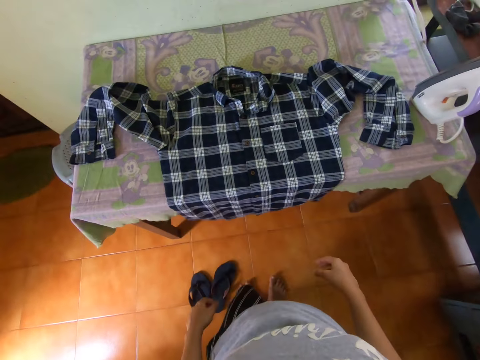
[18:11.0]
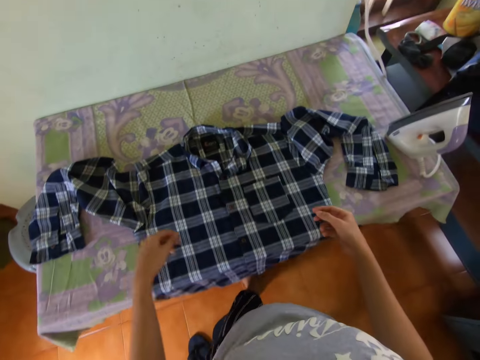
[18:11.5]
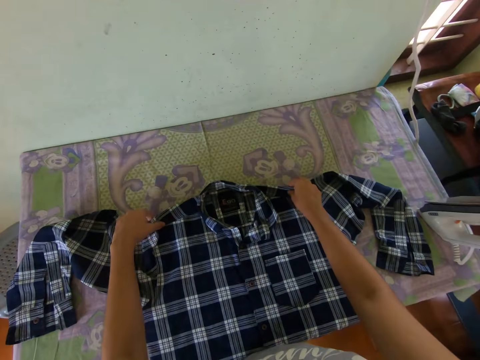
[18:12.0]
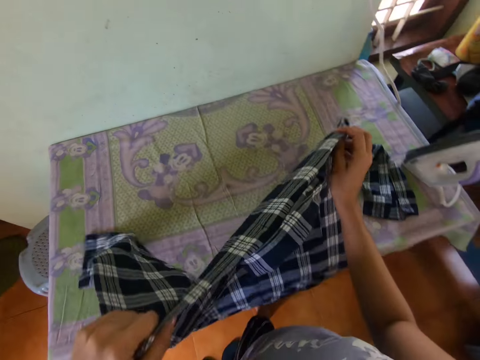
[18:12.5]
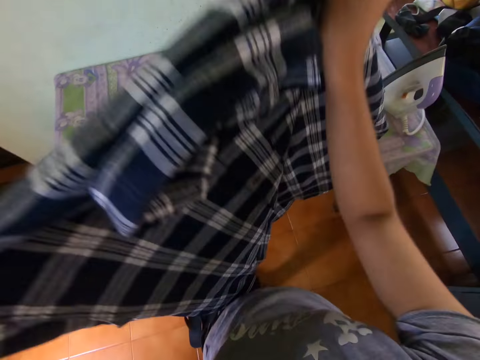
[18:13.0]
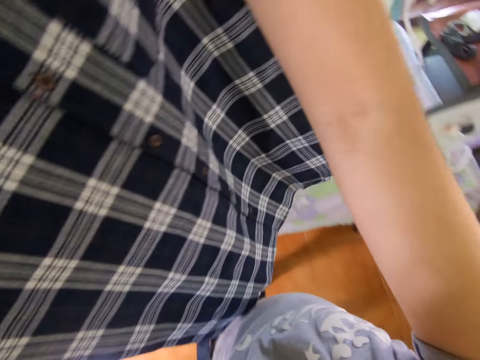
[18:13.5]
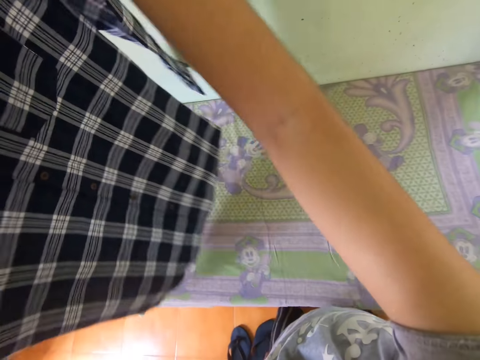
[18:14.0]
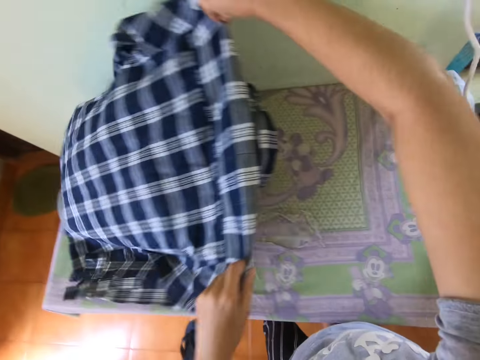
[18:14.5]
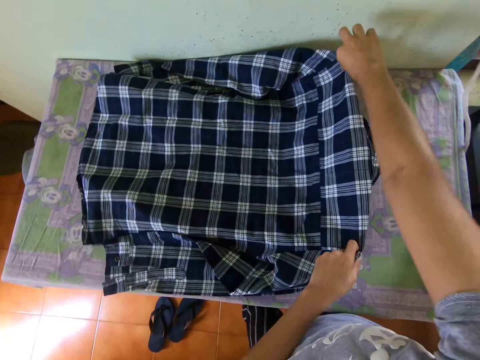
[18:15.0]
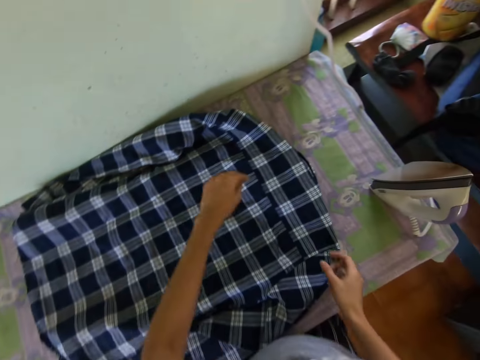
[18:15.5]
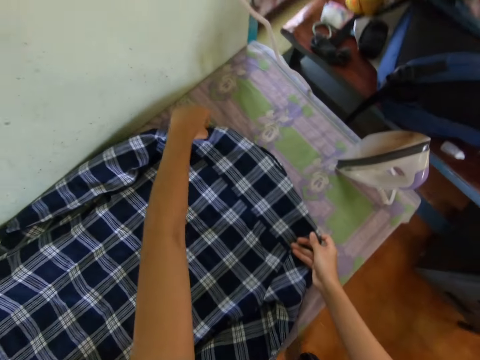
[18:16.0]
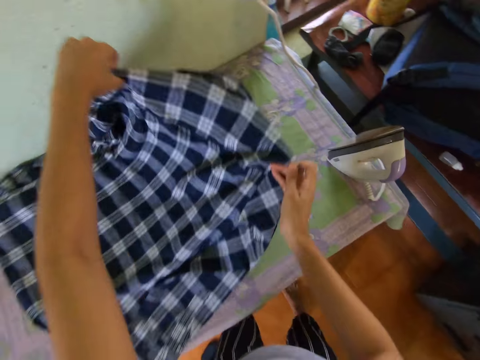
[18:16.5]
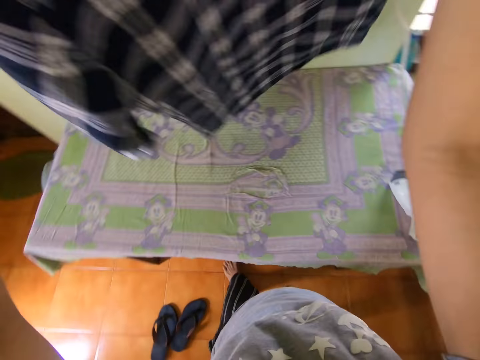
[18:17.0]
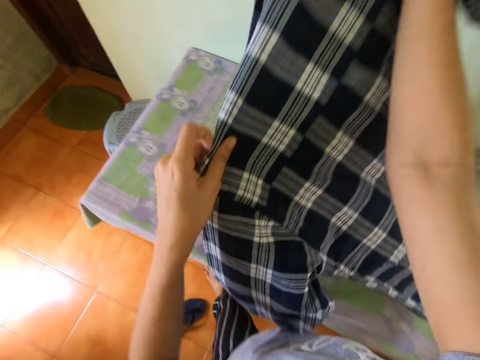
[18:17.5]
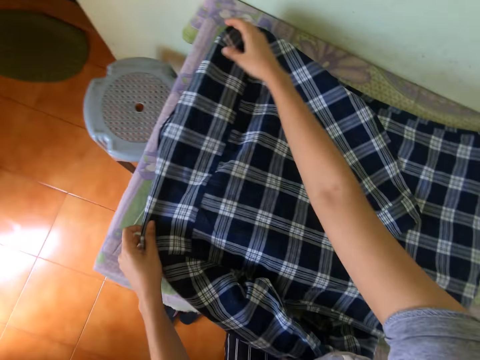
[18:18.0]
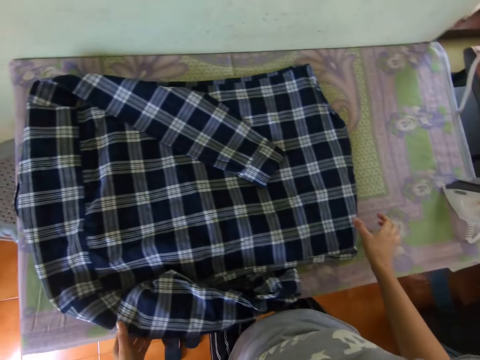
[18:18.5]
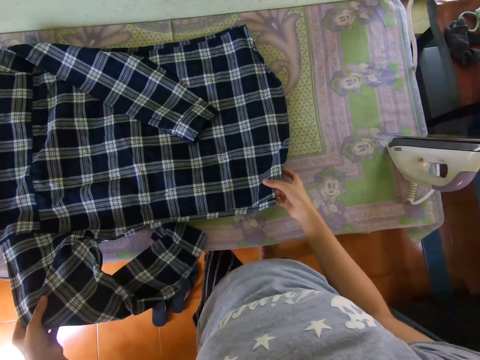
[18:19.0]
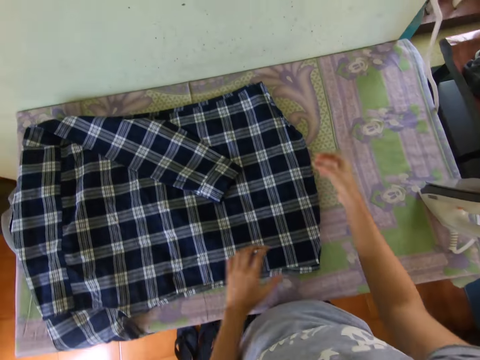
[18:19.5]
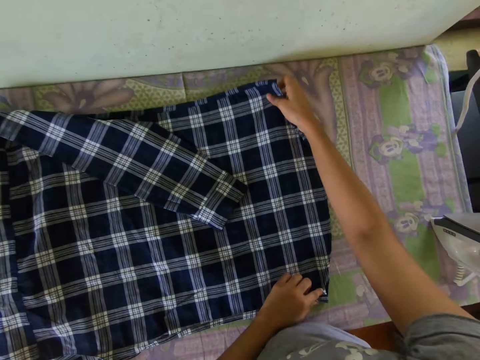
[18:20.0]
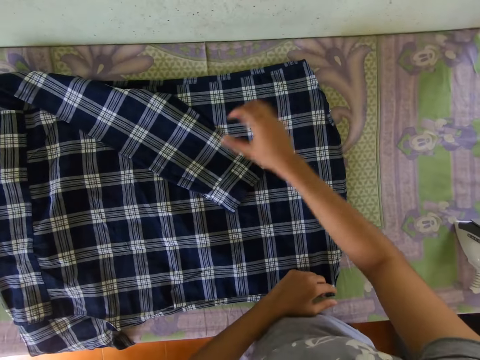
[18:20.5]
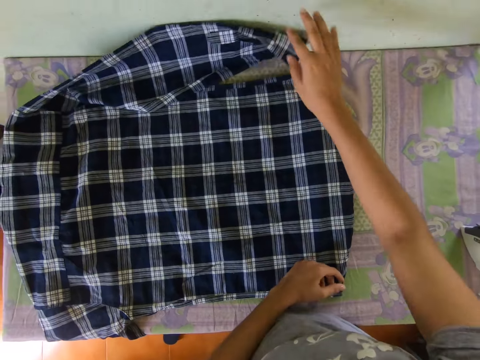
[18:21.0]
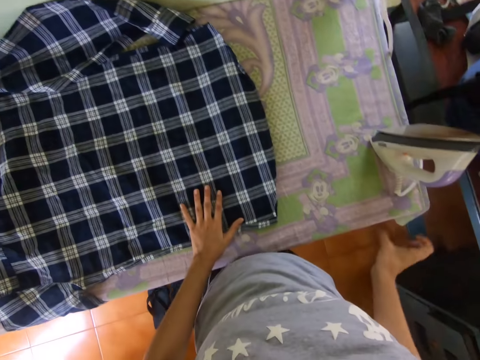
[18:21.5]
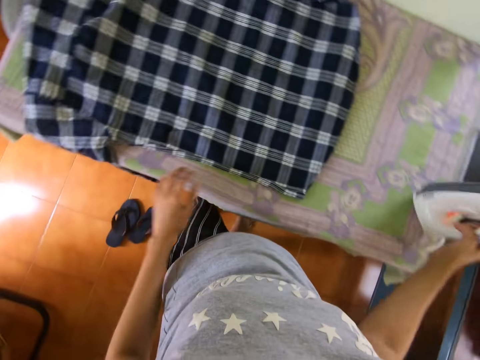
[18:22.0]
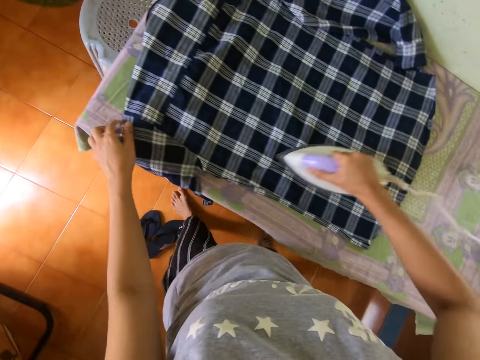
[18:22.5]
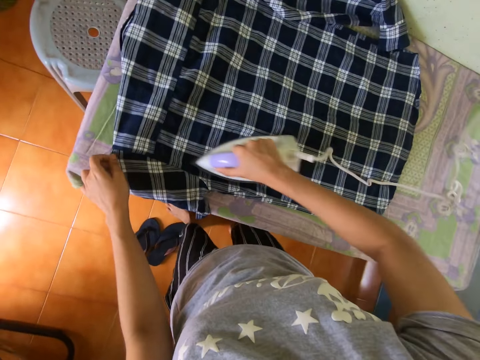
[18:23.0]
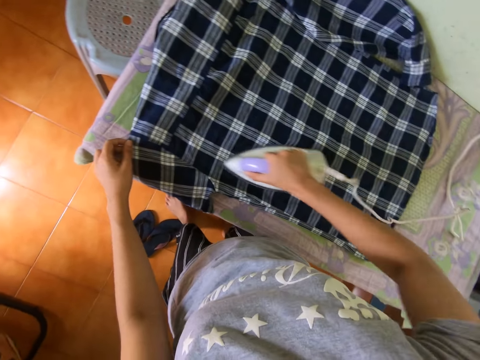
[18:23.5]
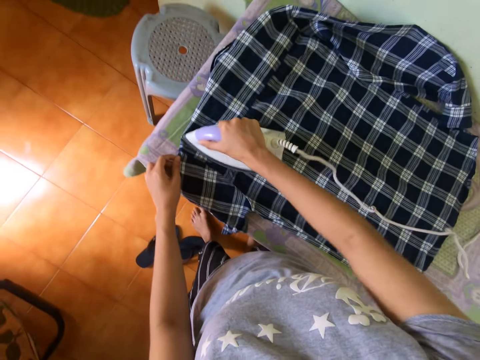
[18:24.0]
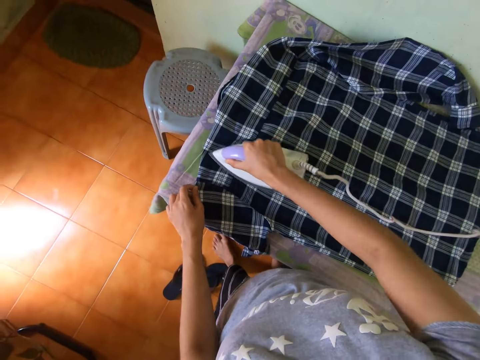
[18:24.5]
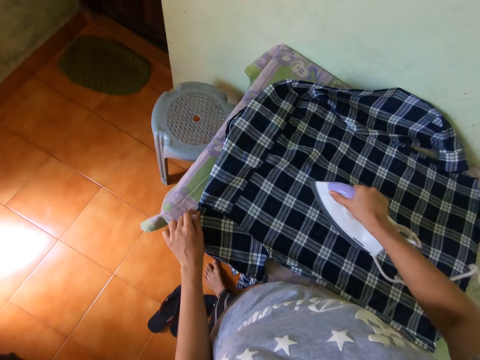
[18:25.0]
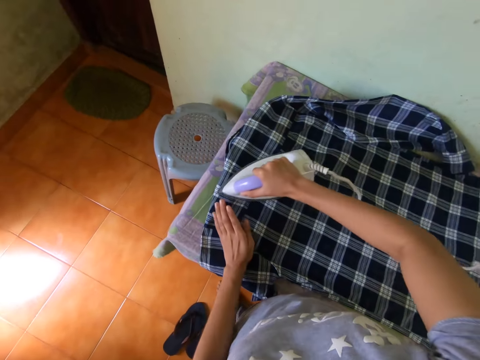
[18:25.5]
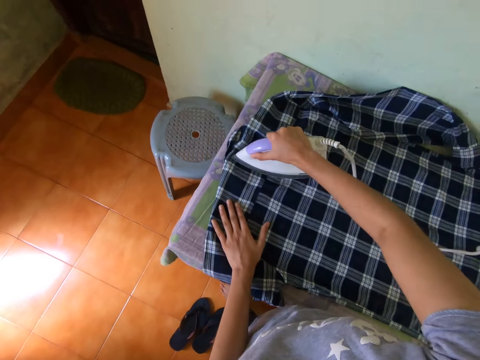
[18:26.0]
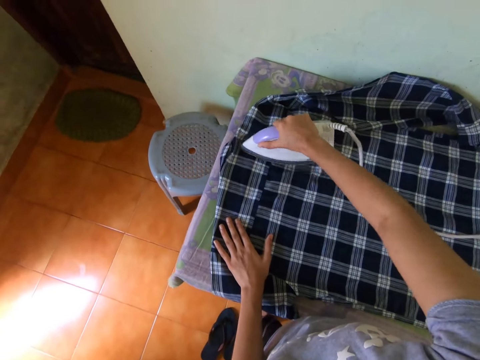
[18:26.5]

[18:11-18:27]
The camera wearer puts down the part they were holding. They turn the shirt. They adjust the shirt on a table. They pick the iron box or ironer. They iron the shirt with the ironer.

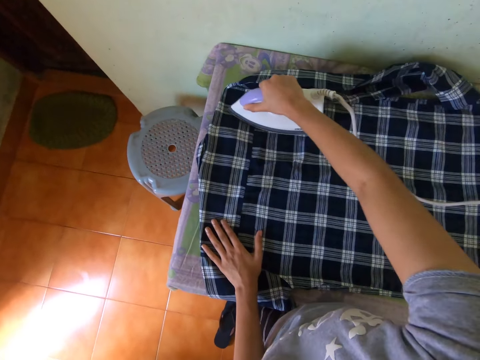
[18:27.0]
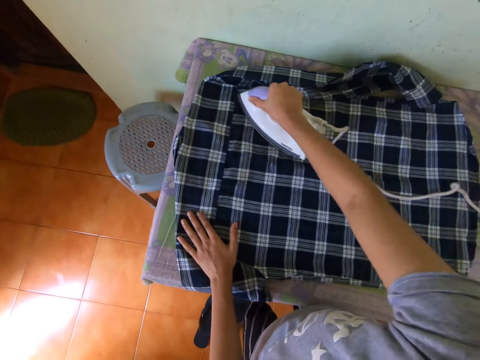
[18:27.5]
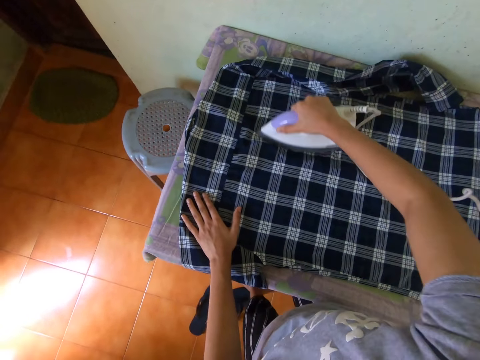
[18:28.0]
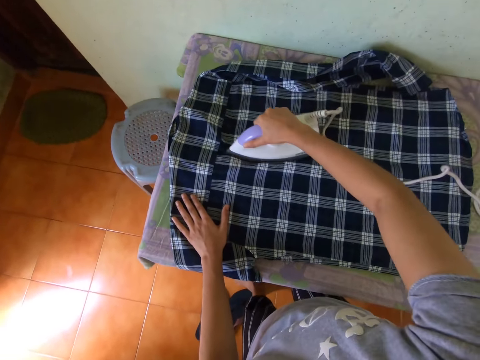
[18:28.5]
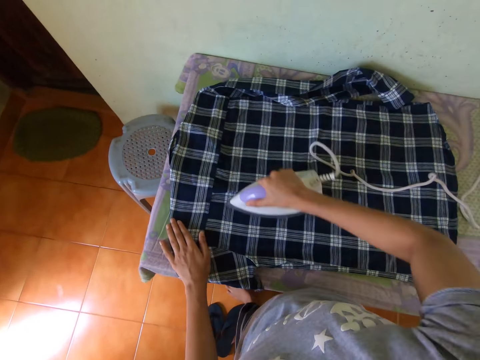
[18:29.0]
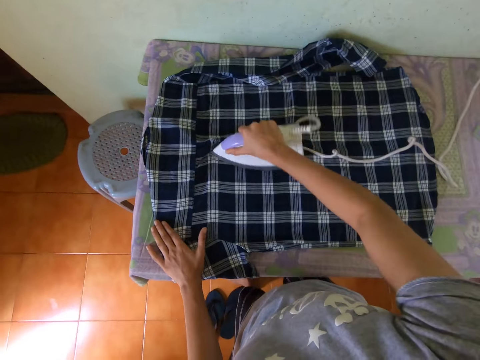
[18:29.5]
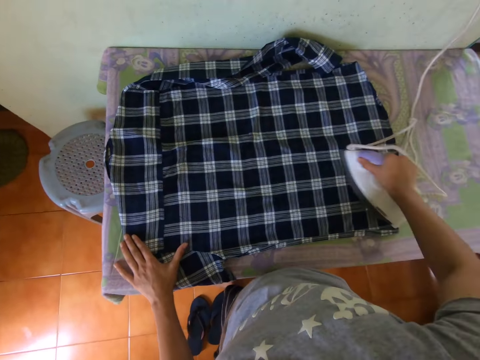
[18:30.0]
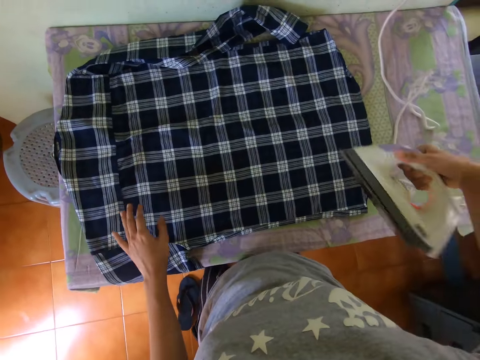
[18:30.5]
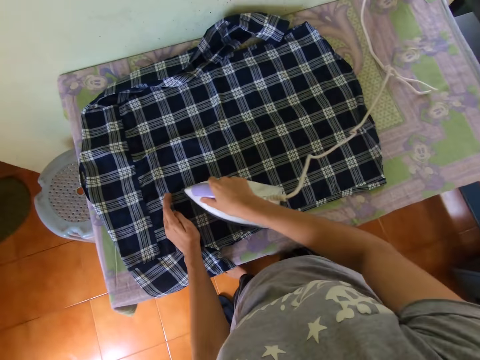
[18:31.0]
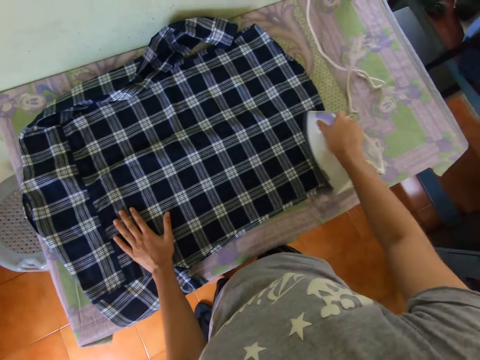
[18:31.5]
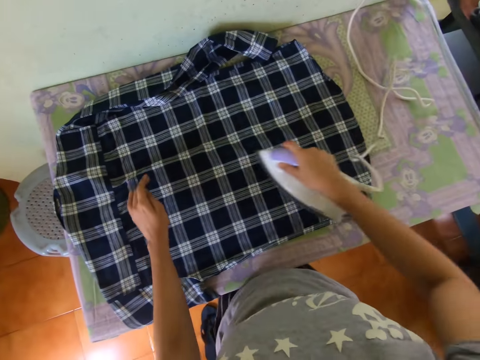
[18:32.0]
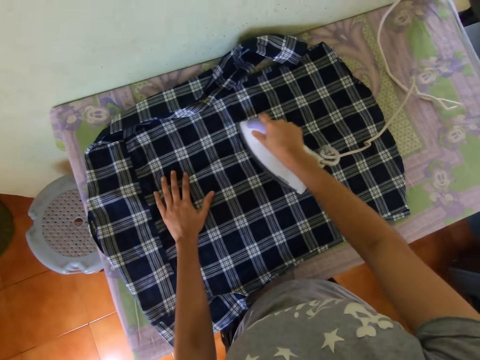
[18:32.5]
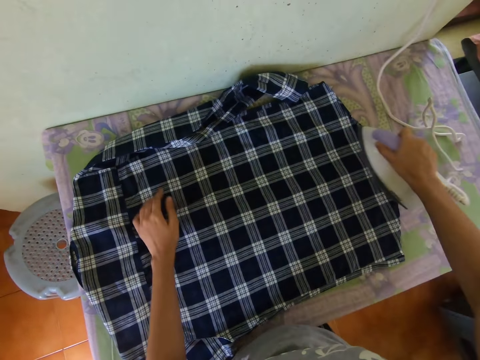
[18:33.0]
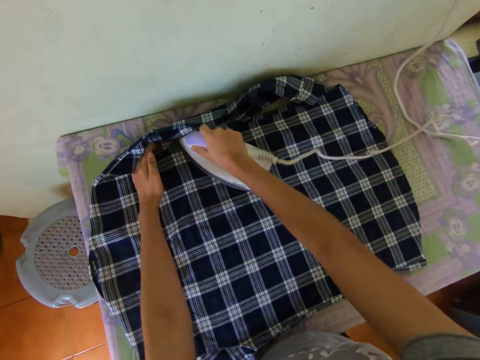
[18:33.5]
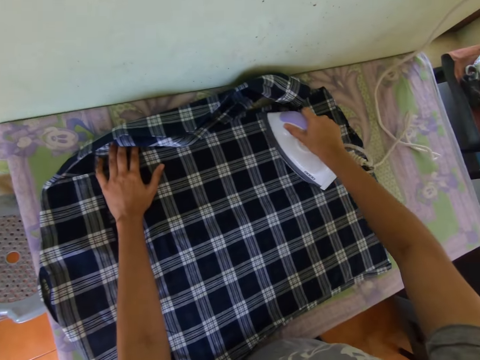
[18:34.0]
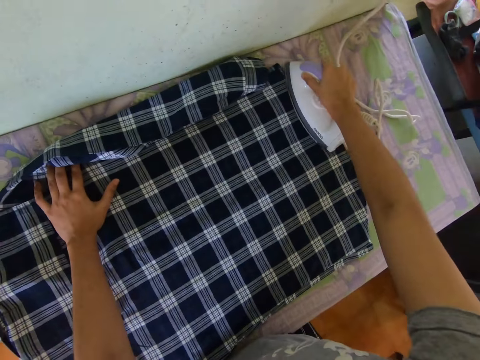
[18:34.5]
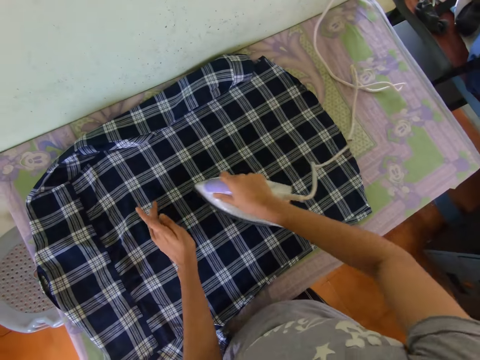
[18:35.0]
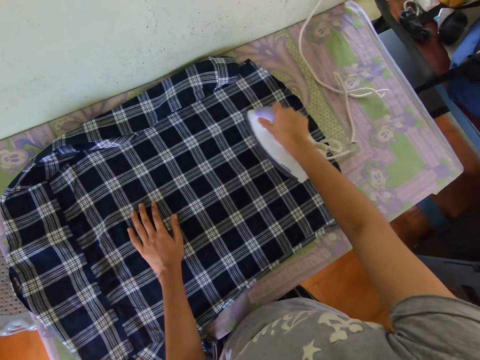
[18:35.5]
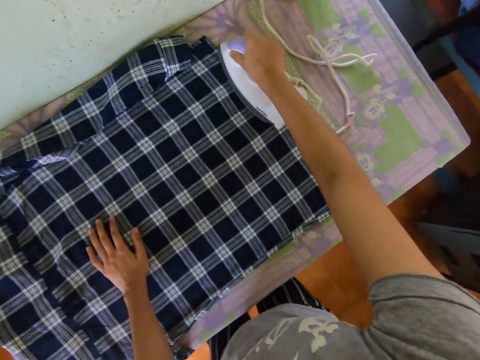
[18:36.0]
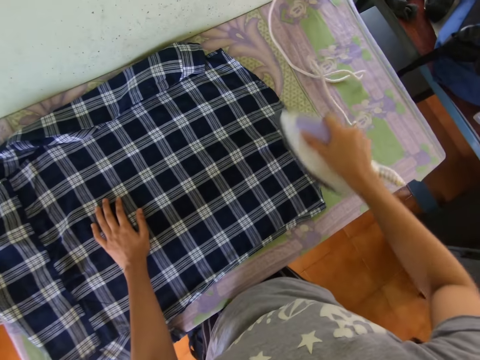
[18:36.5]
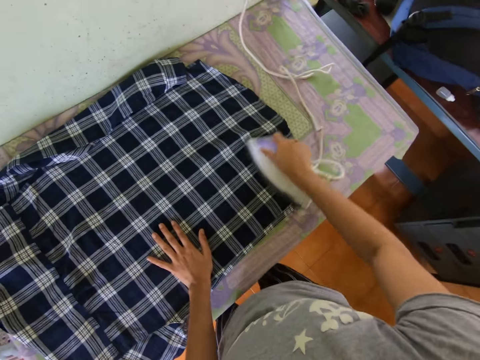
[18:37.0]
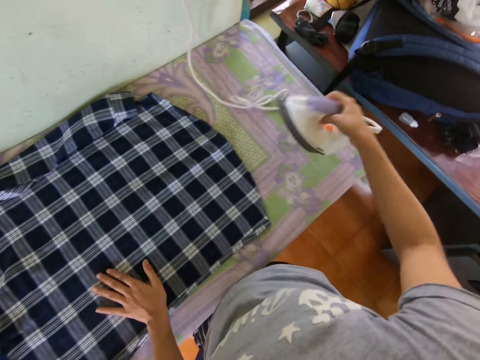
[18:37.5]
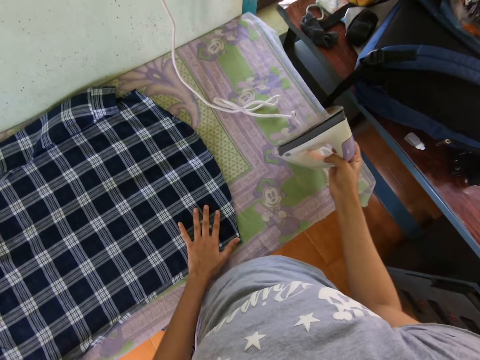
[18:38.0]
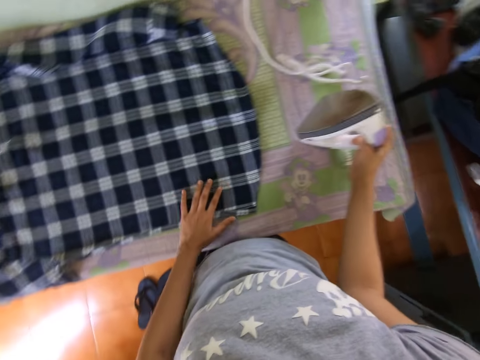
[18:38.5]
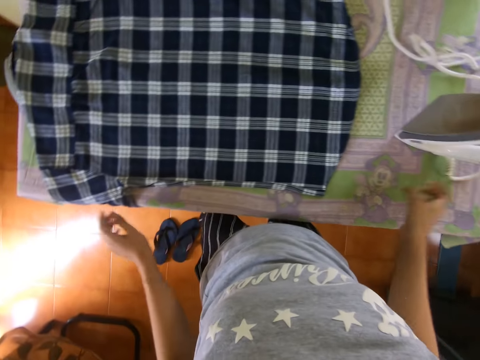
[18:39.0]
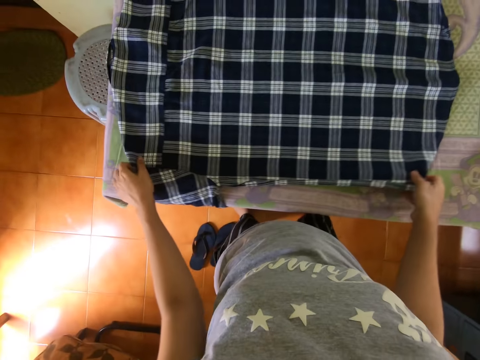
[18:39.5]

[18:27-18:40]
The camera wearer adjusts an ironer on a shirt. They iron a shirt with the ironer. They put the ironer on a table.
